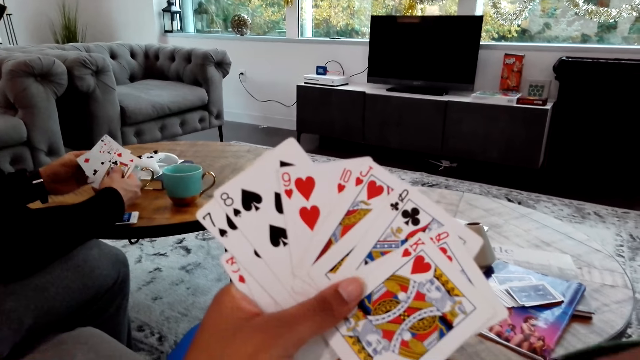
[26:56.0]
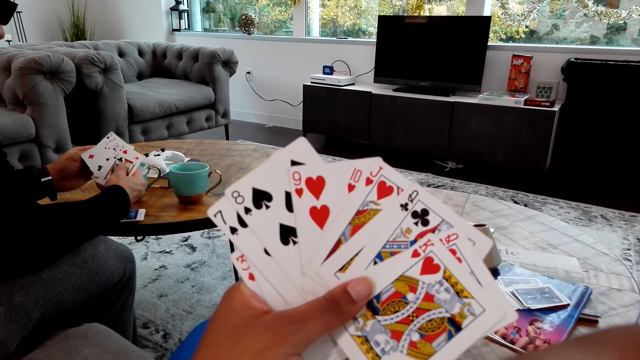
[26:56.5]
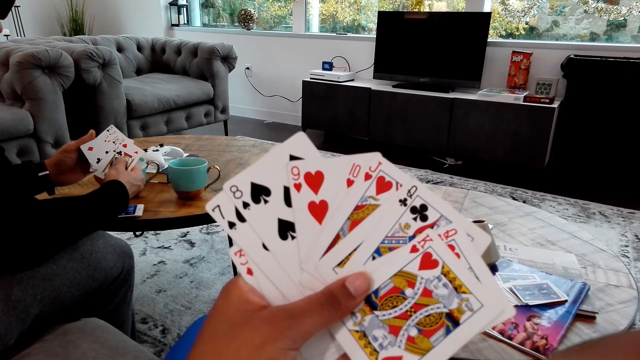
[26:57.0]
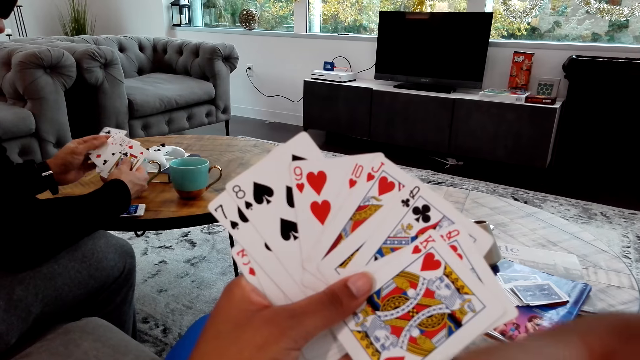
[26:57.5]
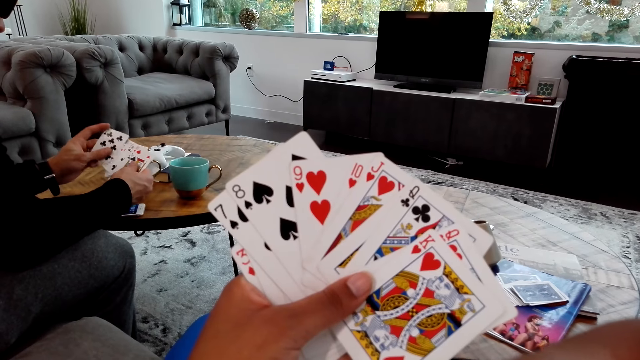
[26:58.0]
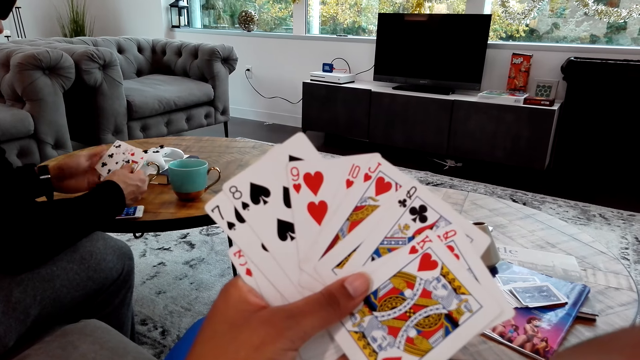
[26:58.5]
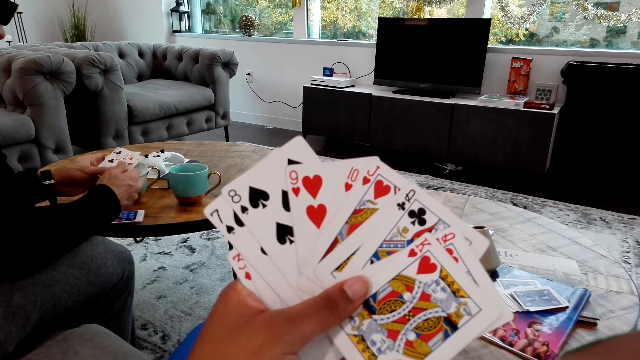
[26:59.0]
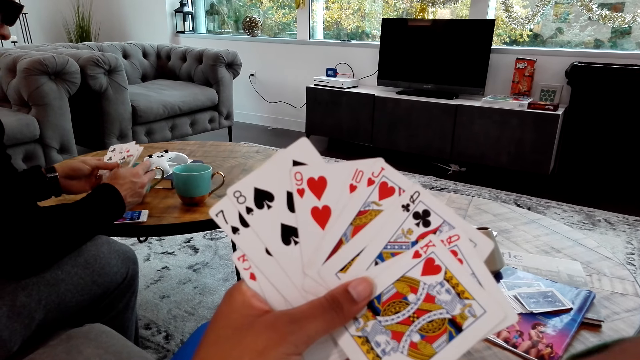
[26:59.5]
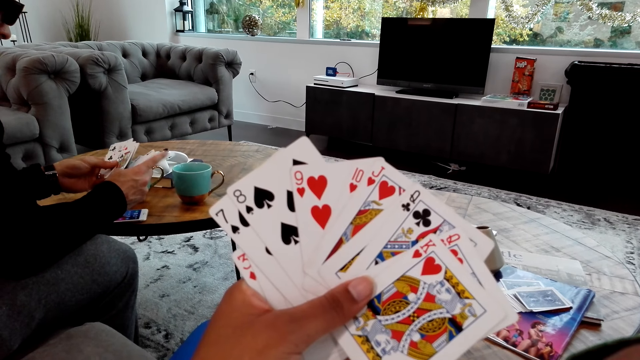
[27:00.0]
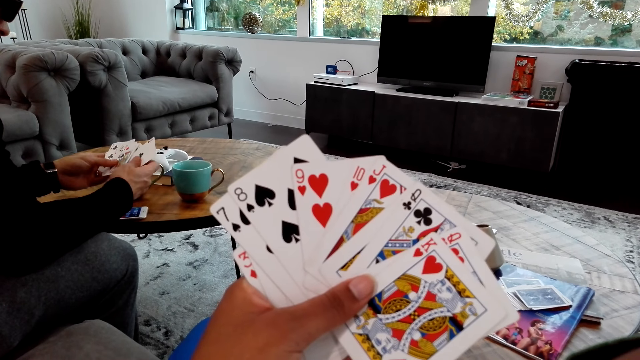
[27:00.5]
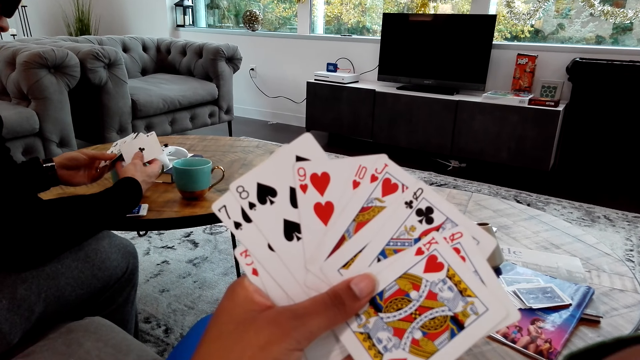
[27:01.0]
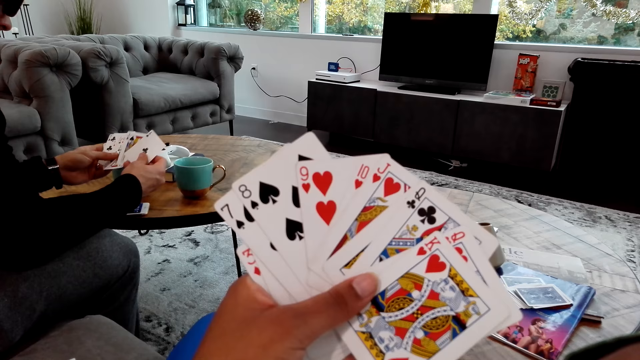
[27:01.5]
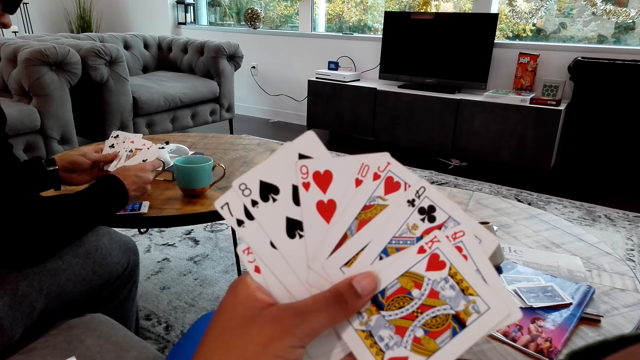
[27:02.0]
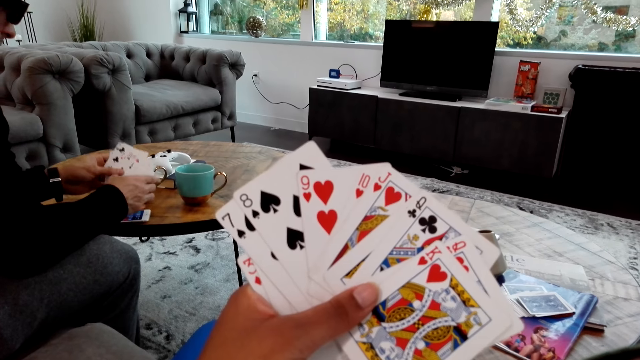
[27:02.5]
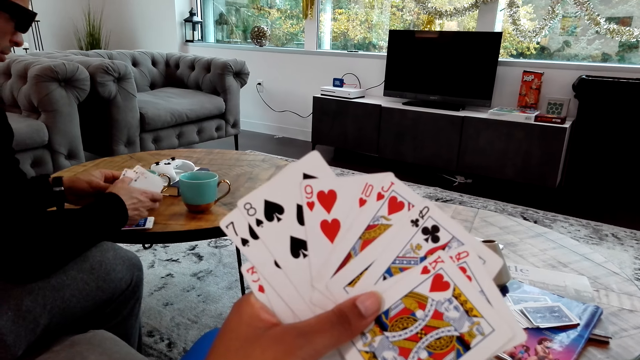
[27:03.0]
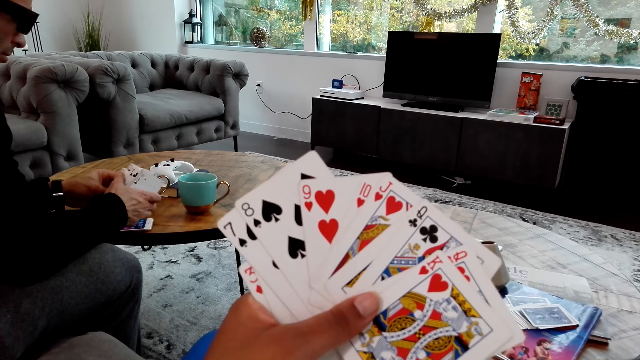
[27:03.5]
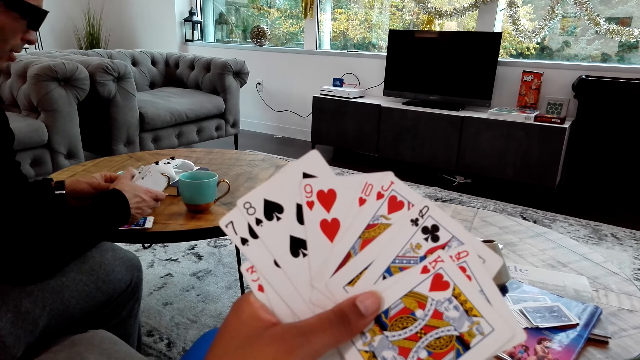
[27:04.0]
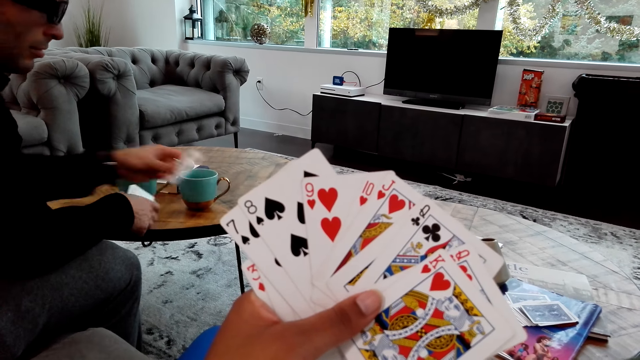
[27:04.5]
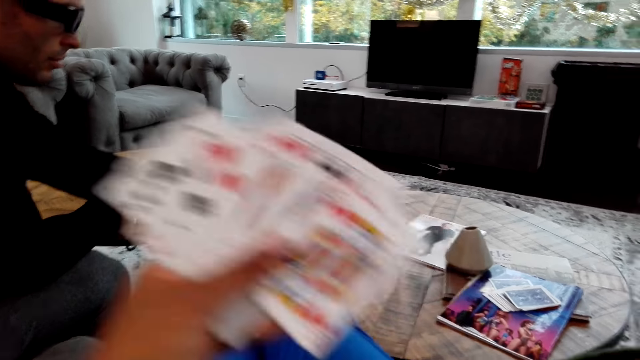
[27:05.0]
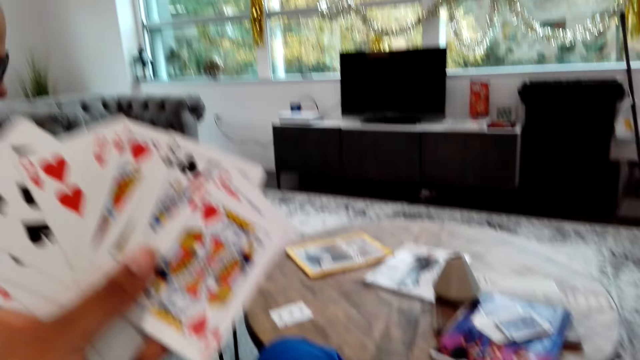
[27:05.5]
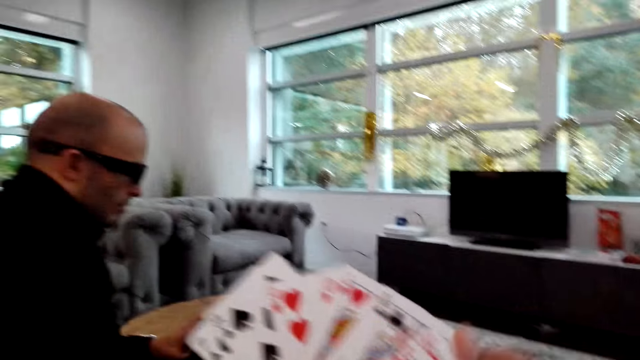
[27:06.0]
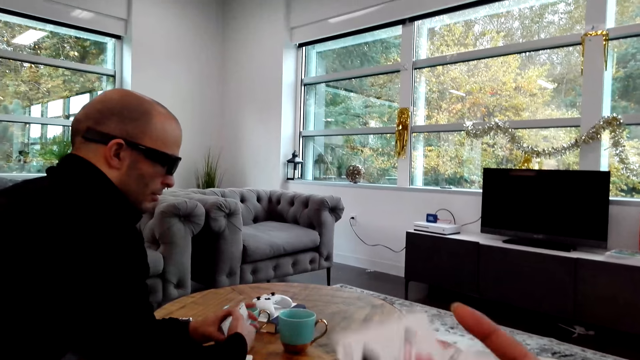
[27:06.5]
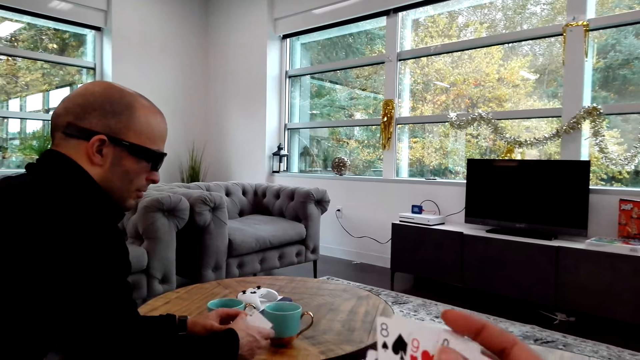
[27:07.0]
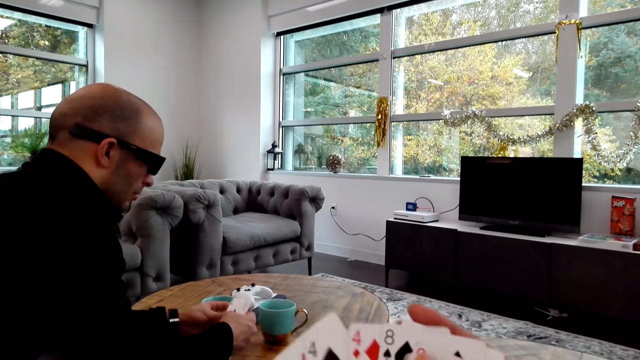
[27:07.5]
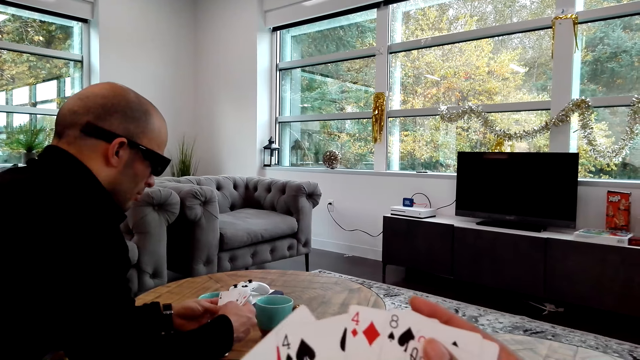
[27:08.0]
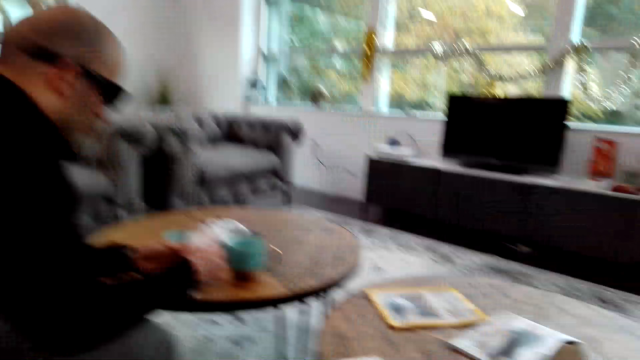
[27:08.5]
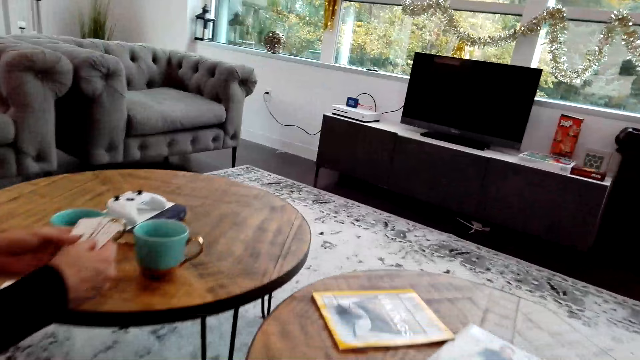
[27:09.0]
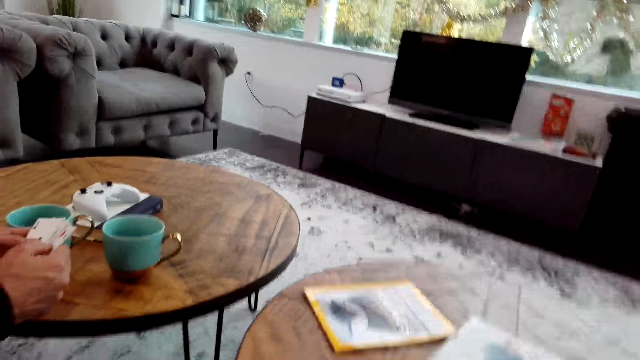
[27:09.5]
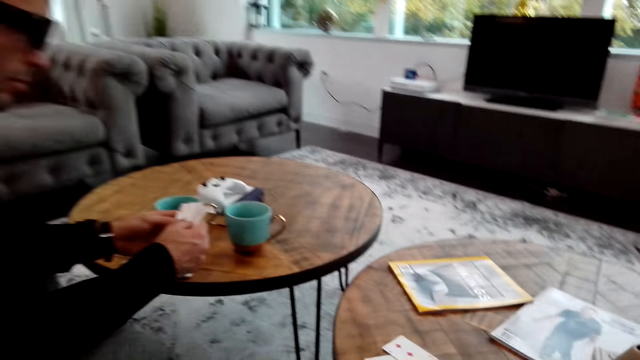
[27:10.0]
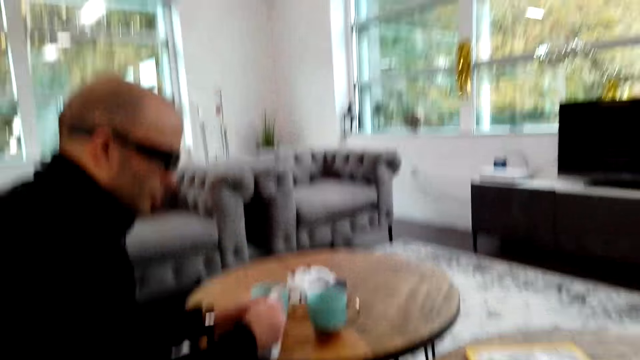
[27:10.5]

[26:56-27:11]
The camera wearer moves the hand on the face. A person puts the card on the table. The camera wearer moves the cards on the hand.

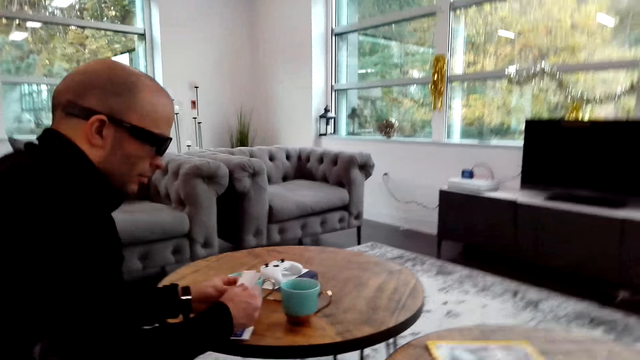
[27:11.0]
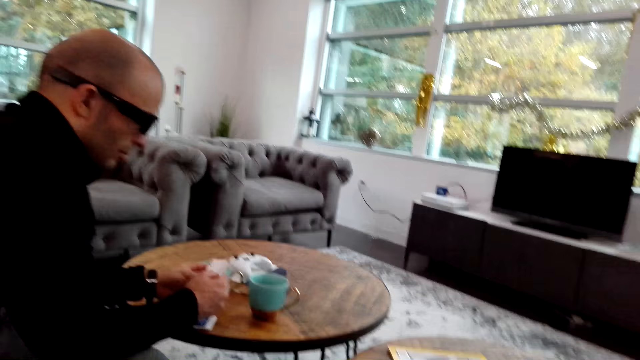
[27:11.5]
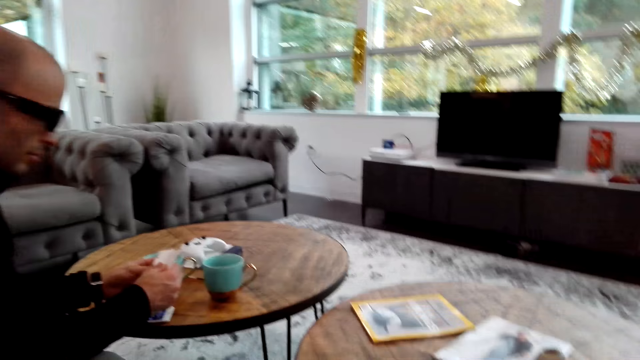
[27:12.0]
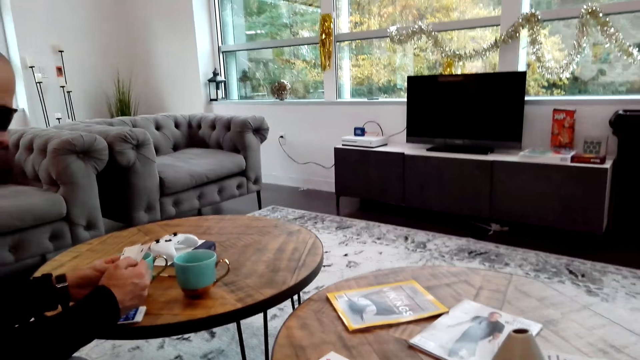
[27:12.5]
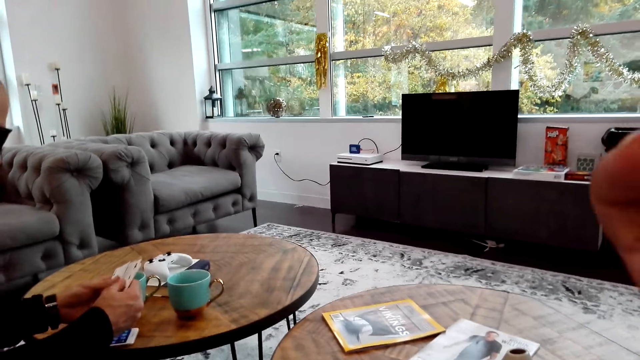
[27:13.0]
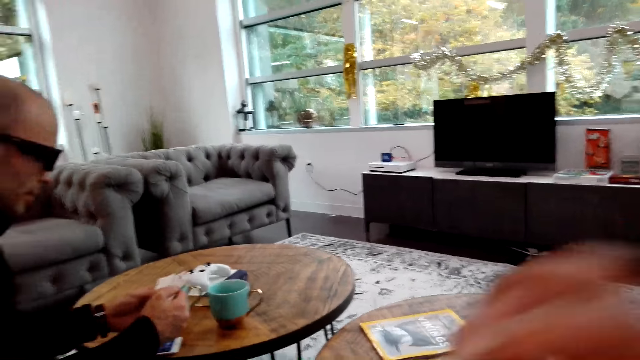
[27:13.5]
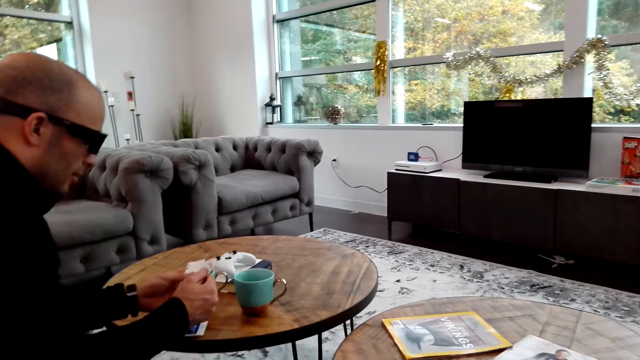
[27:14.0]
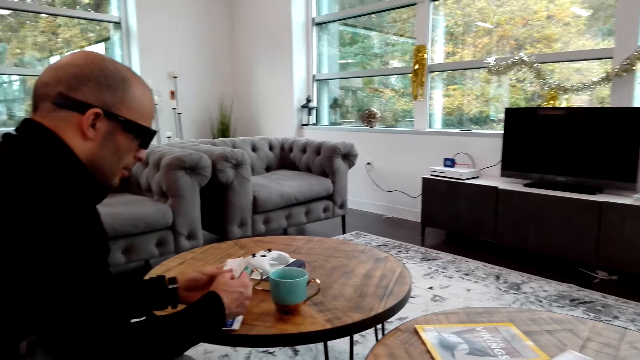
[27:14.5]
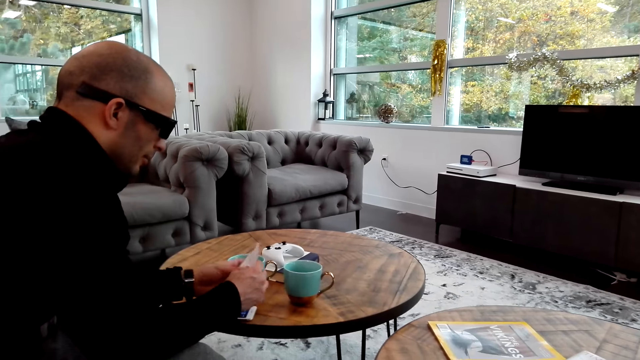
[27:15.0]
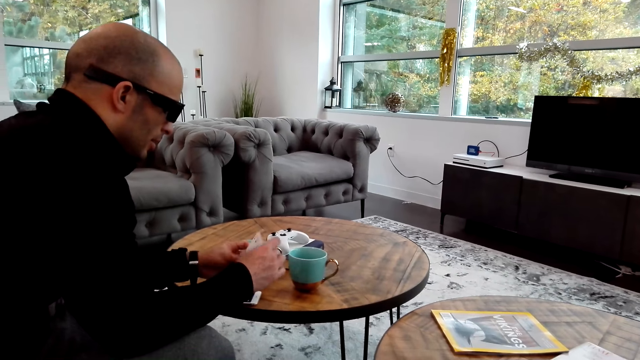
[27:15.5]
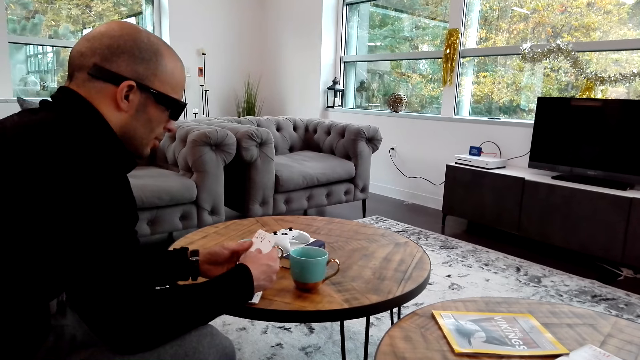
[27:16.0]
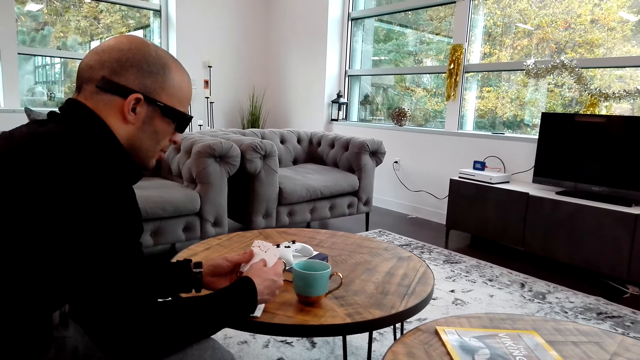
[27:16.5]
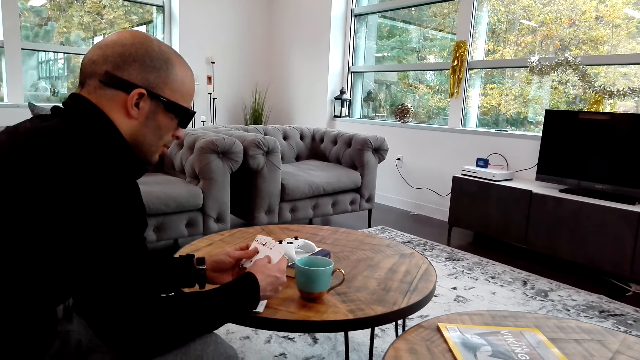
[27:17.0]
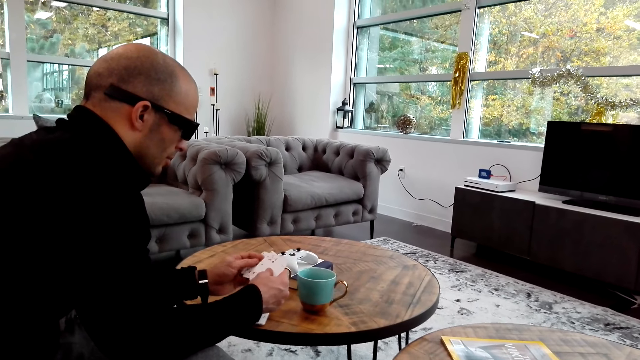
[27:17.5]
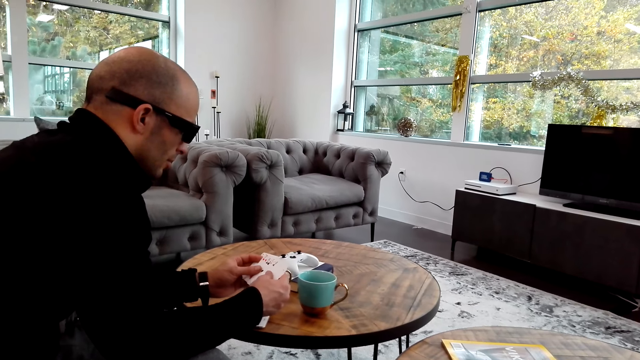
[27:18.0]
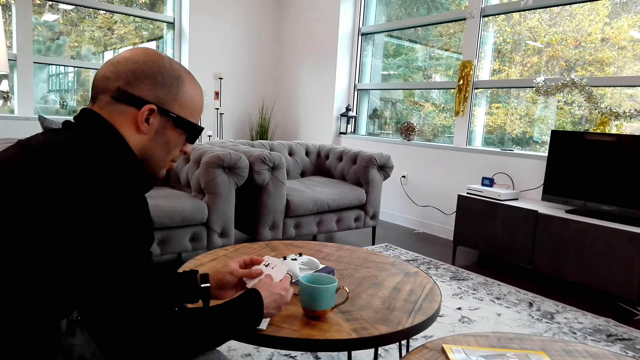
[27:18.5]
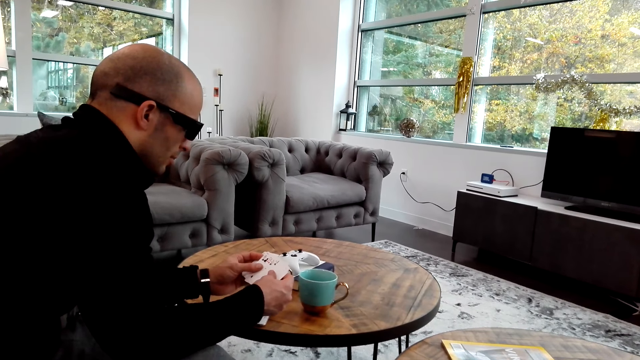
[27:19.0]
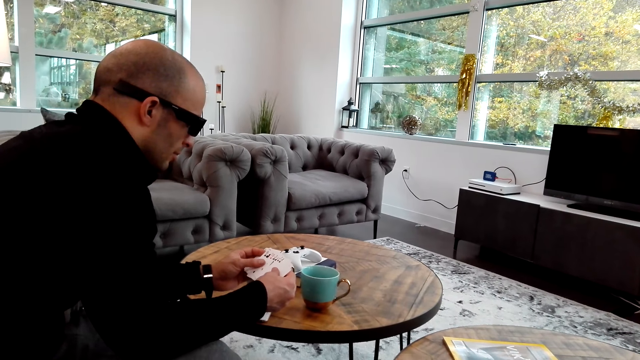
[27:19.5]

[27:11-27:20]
The camera wearer moves the hand from the face. A person moves the cards on the hand.
